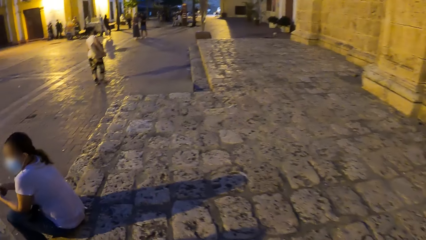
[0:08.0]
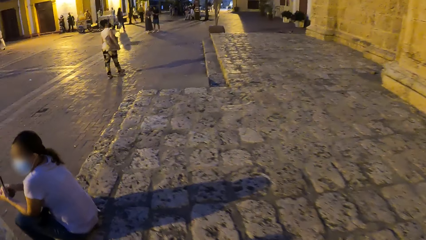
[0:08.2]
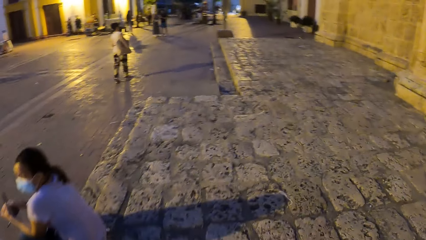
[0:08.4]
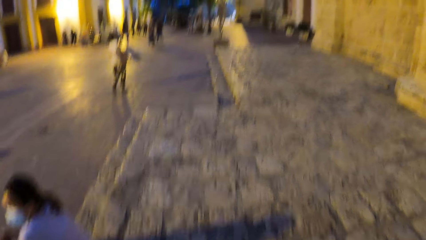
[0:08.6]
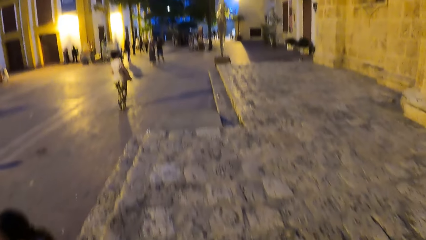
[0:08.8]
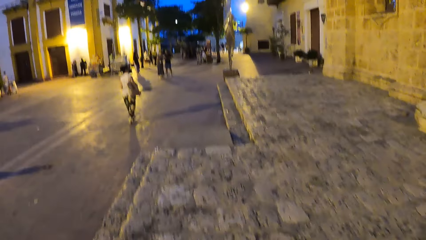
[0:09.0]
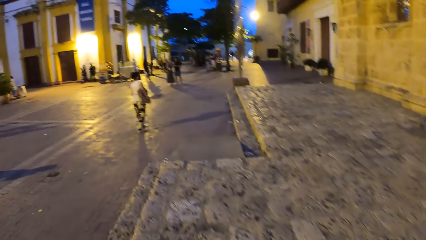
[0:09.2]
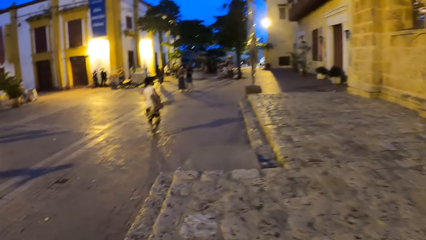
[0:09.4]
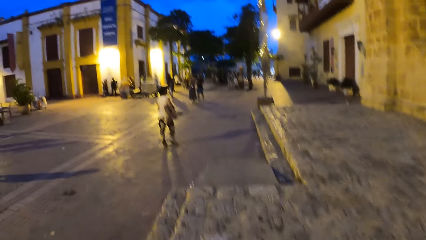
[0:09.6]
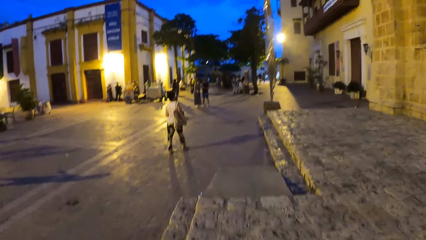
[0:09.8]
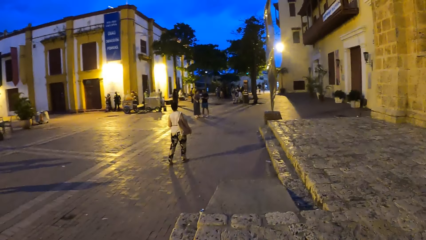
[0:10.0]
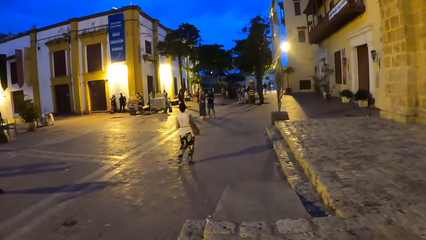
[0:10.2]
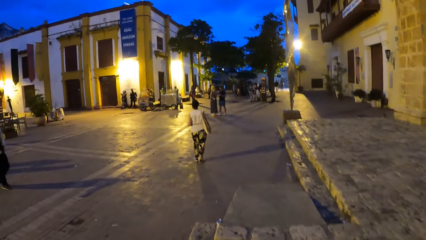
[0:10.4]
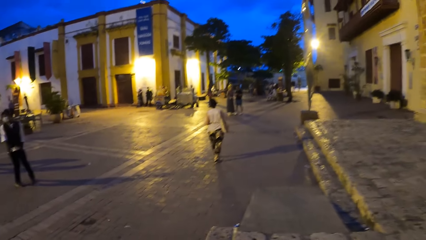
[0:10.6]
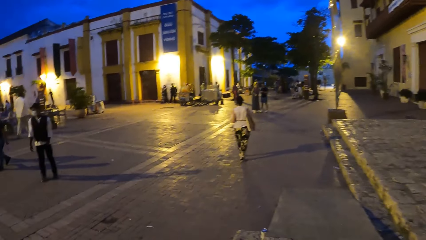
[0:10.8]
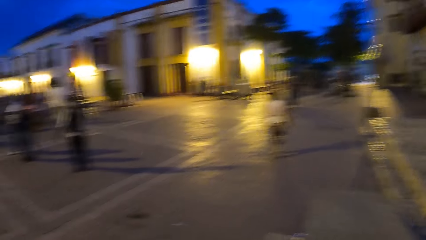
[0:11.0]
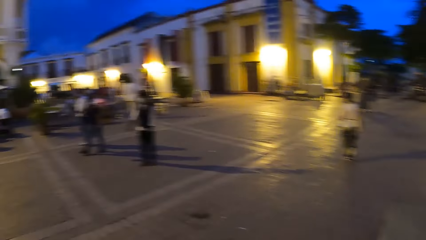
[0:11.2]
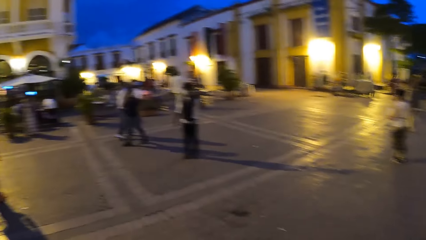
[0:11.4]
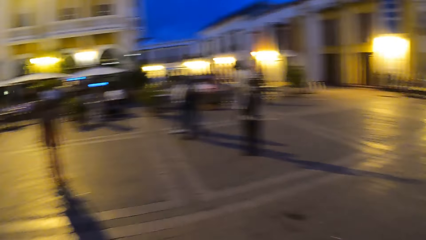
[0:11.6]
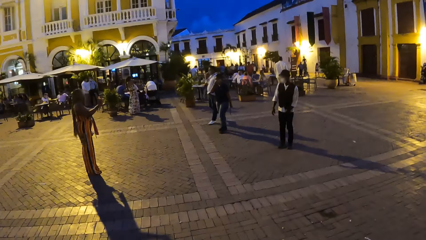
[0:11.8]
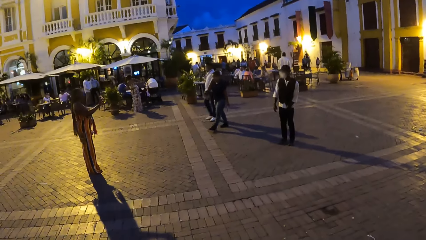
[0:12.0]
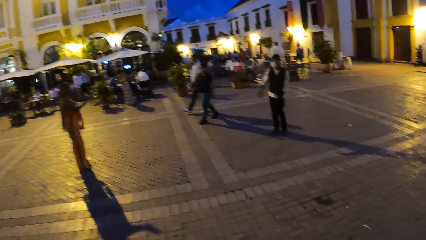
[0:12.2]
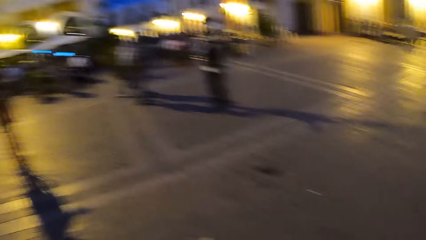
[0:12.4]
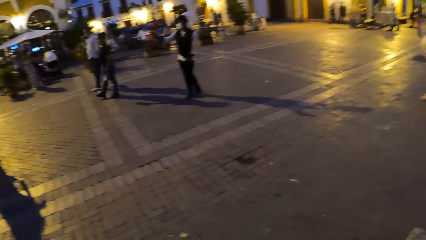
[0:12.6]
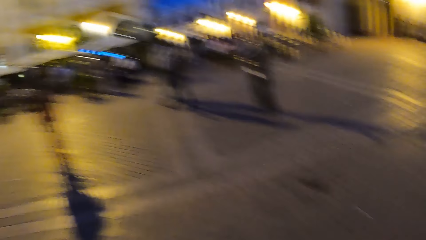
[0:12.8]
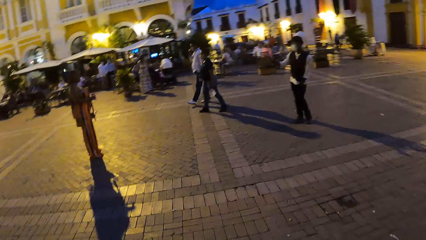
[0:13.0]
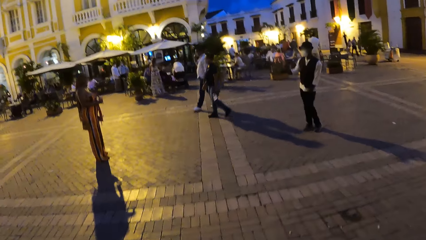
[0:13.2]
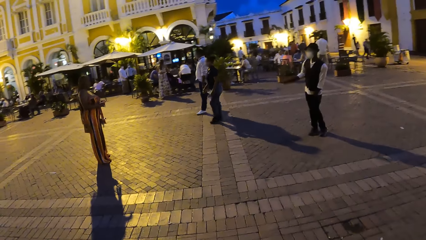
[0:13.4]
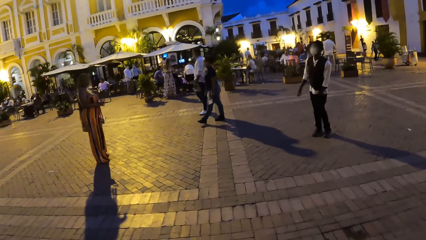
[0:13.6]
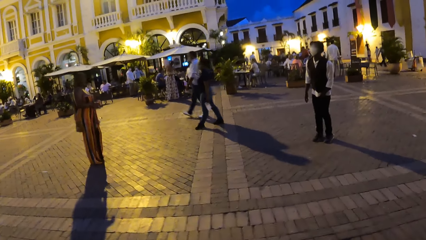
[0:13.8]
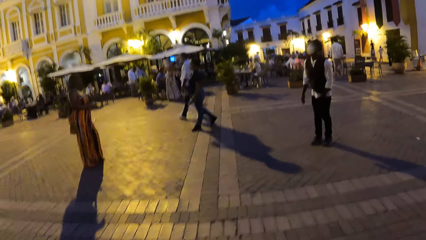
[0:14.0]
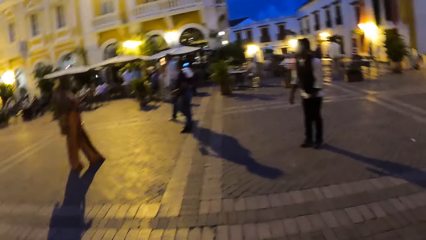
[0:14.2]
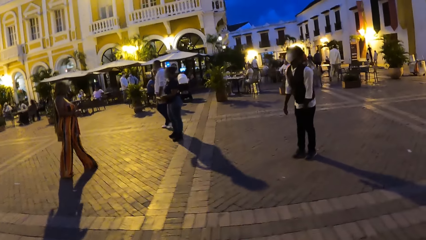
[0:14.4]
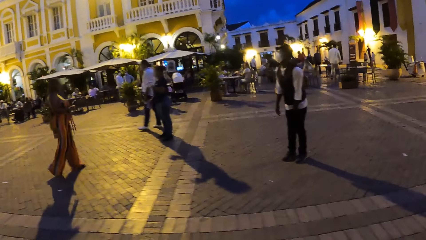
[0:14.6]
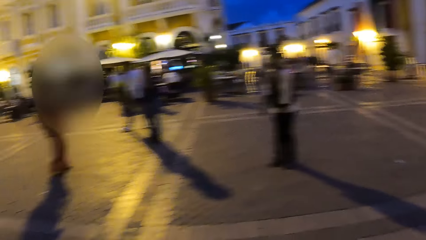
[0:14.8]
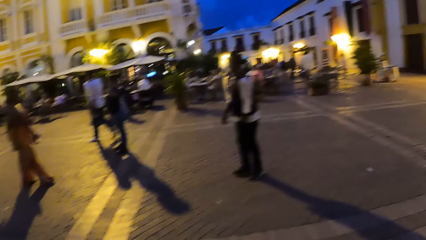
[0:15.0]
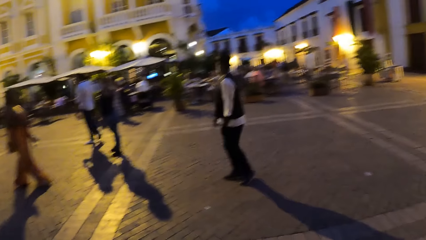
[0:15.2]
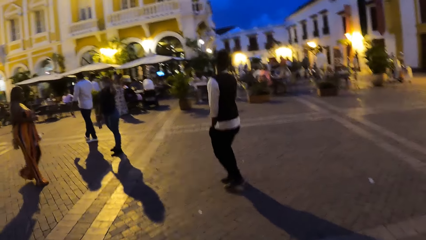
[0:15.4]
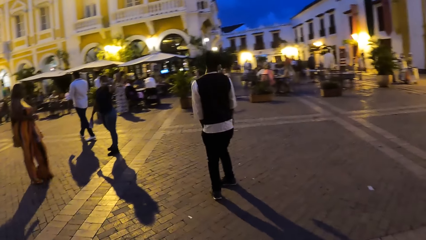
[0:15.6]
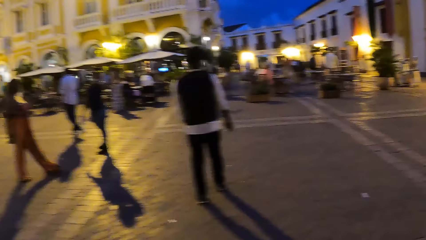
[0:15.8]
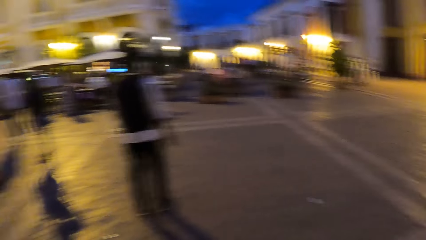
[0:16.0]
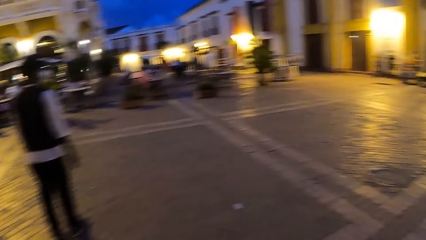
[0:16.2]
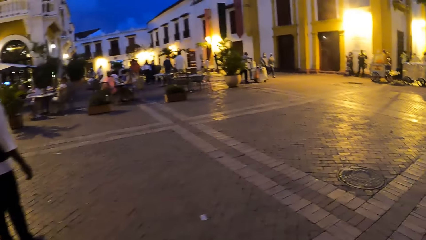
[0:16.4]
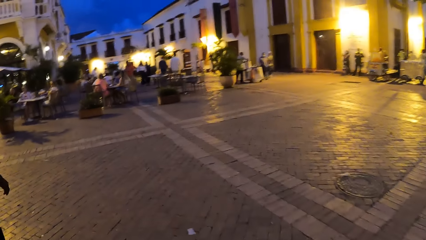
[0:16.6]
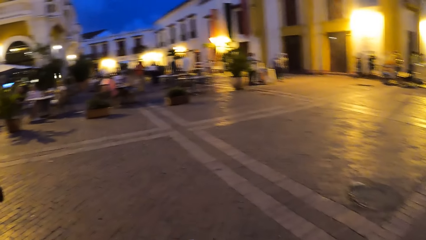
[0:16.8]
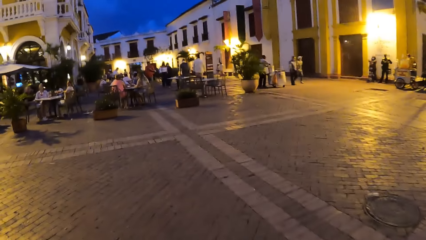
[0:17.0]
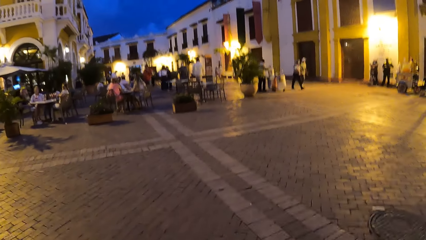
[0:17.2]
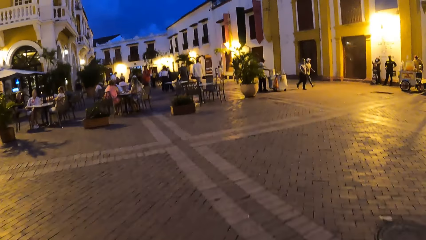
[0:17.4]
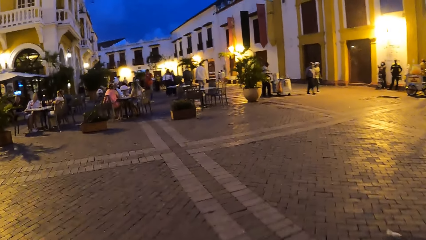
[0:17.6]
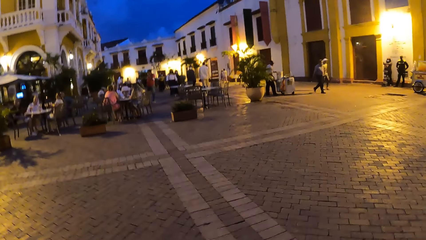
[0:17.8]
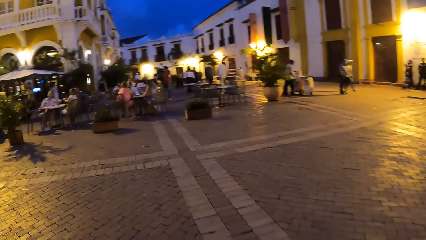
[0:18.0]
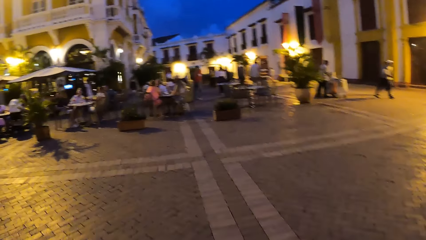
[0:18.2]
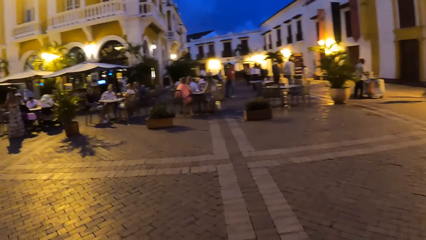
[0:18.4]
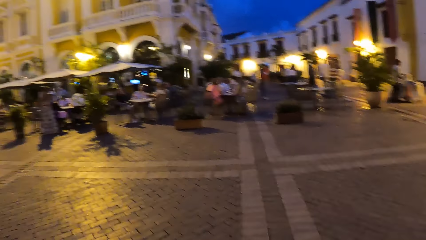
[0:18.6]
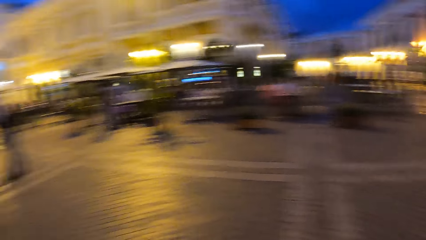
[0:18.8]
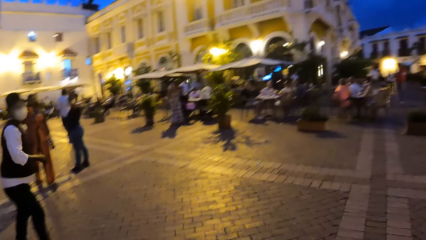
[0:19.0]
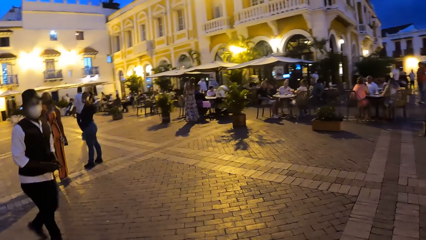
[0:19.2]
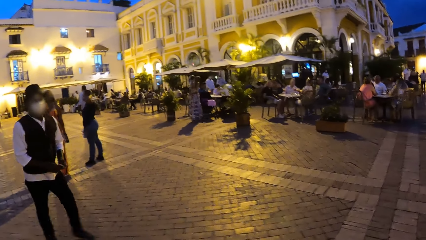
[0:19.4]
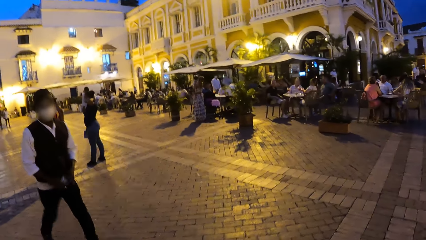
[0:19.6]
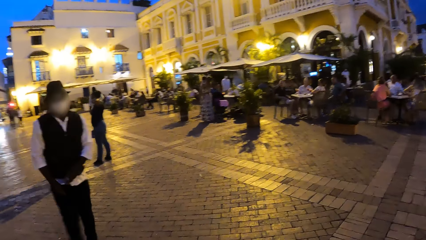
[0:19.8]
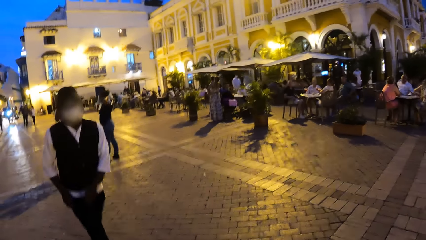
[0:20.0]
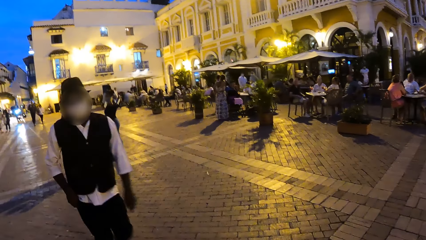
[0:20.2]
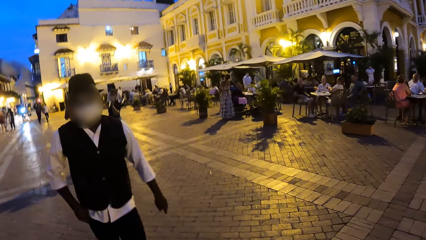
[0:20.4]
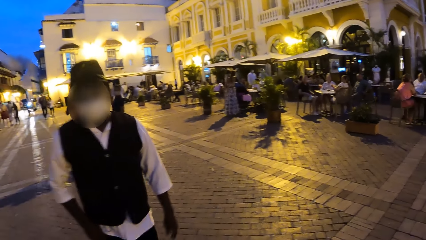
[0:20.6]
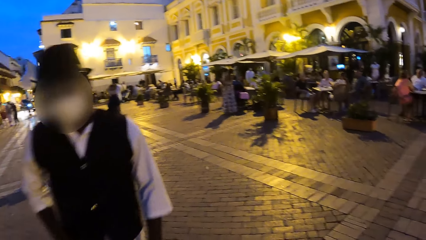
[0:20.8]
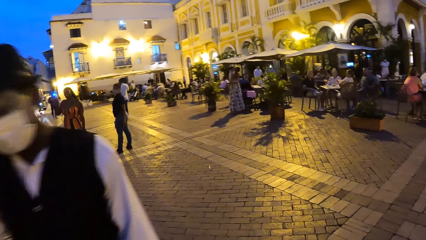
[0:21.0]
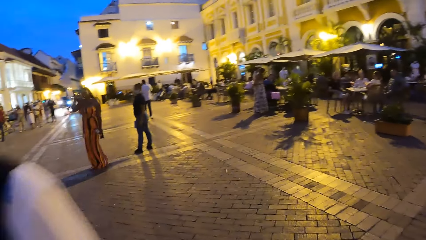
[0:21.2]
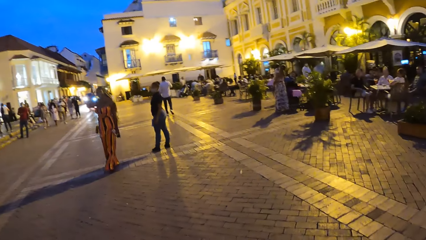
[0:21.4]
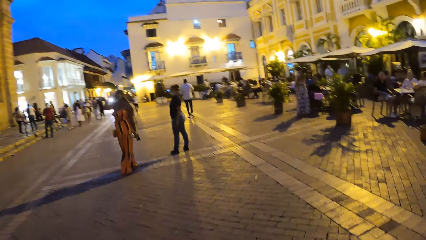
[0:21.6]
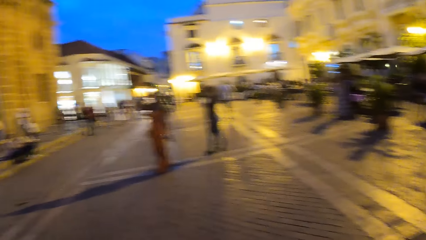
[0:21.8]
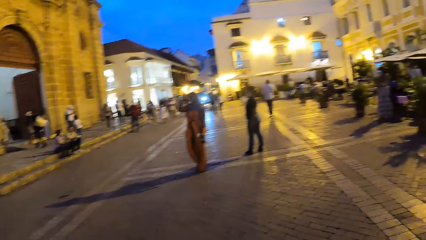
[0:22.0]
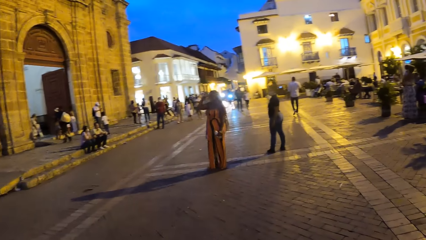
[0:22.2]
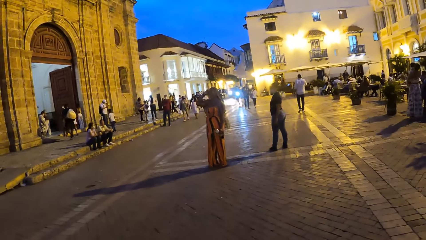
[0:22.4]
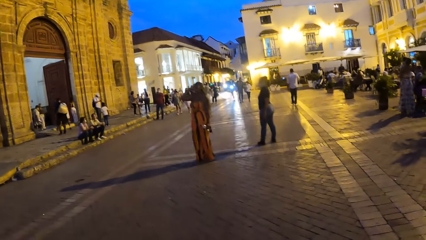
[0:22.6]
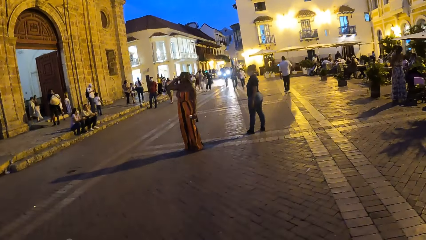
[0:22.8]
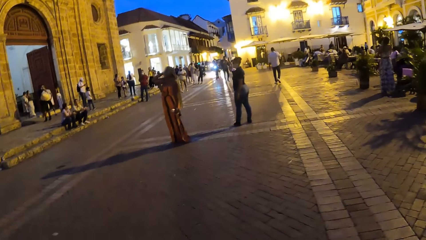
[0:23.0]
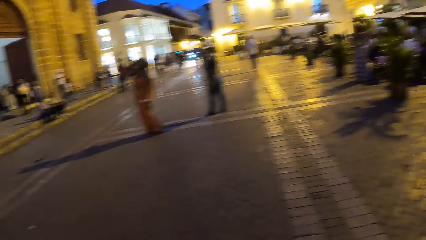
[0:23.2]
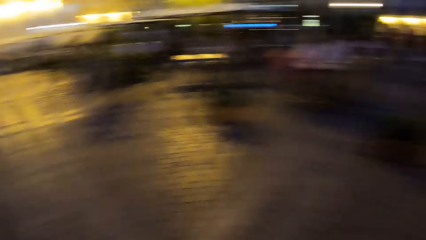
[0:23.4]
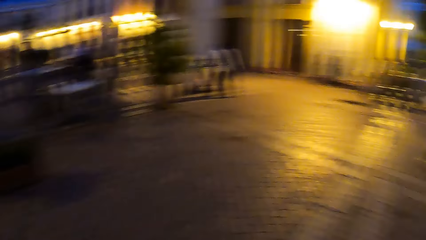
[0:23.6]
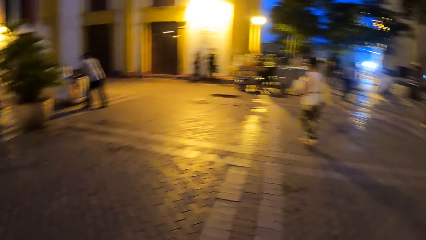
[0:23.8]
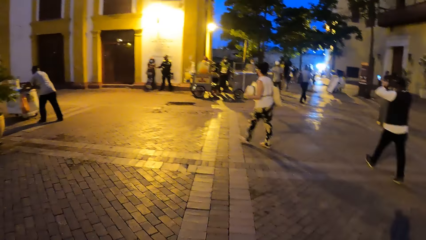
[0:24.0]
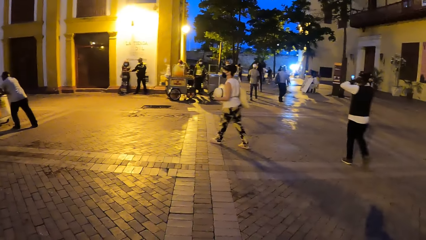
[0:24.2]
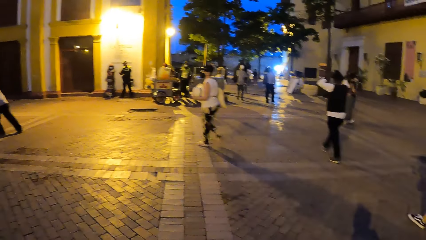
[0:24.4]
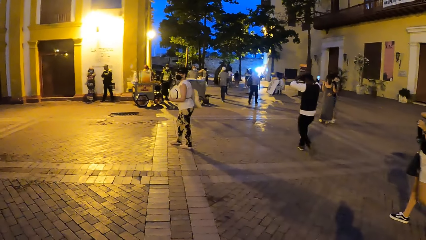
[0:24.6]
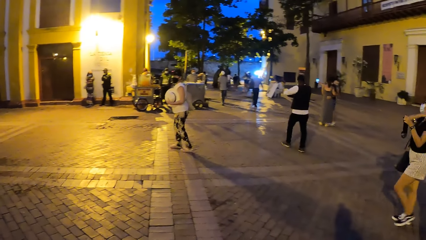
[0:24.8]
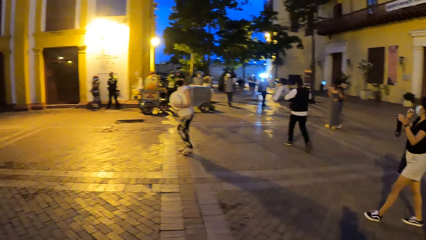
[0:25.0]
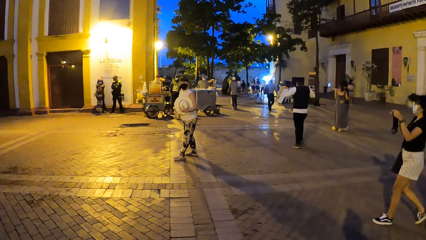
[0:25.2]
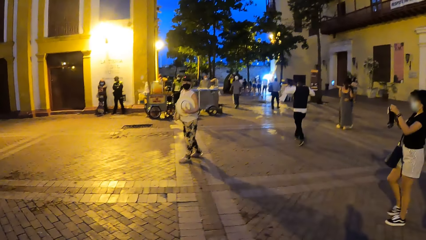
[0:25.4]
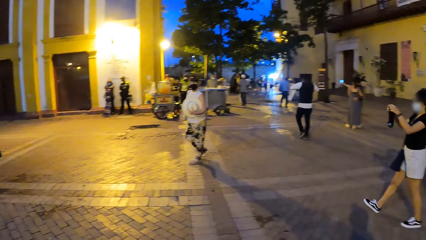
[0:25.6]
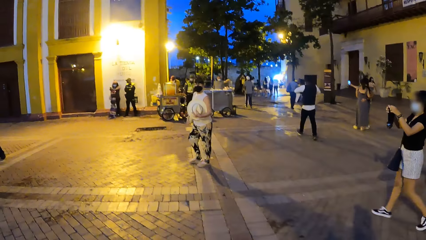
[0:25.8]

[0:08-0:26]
The camera wearer walks around the road.
